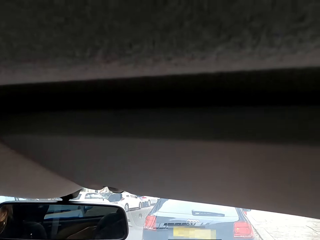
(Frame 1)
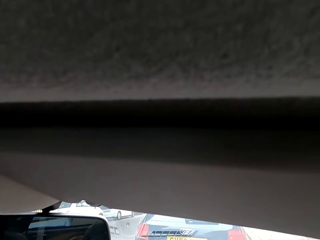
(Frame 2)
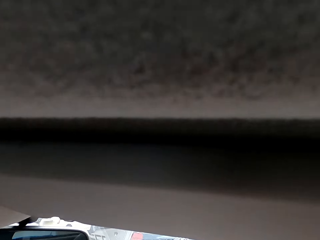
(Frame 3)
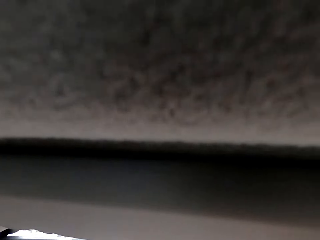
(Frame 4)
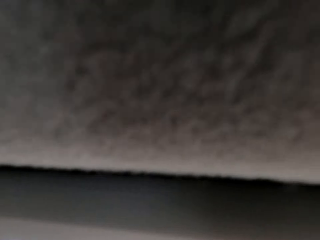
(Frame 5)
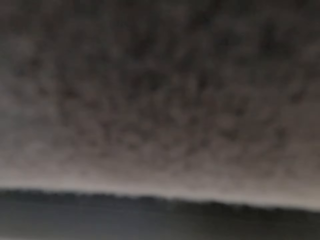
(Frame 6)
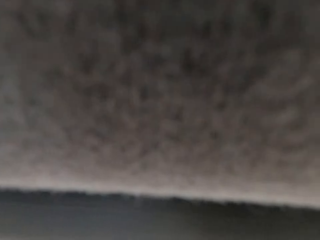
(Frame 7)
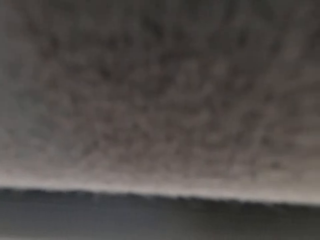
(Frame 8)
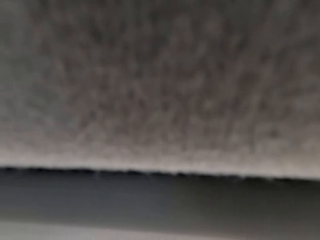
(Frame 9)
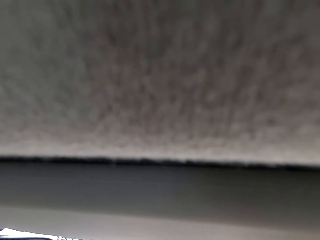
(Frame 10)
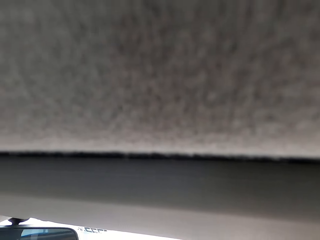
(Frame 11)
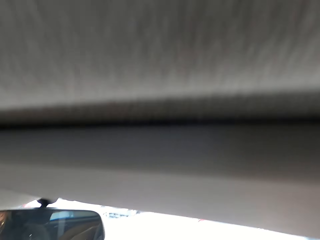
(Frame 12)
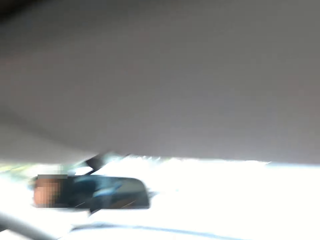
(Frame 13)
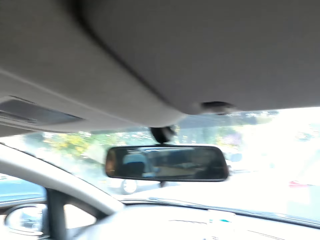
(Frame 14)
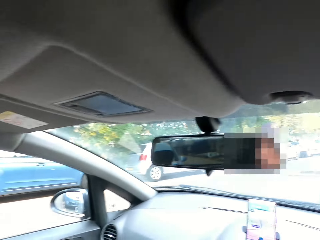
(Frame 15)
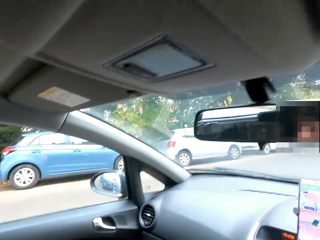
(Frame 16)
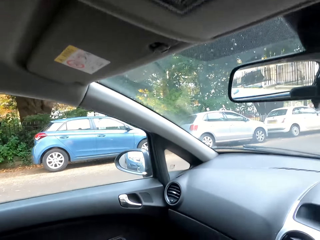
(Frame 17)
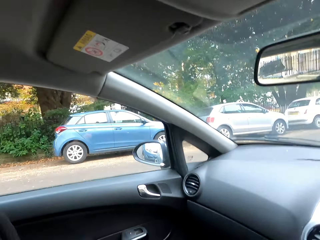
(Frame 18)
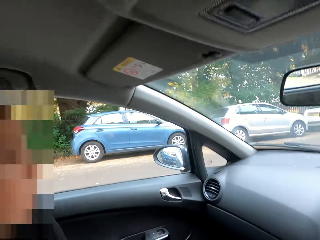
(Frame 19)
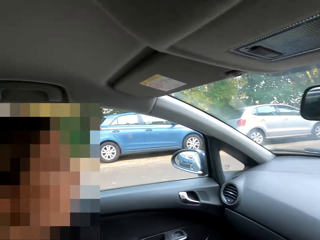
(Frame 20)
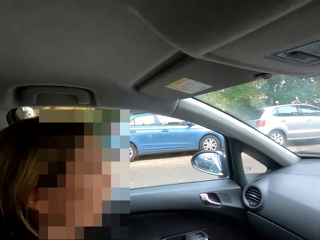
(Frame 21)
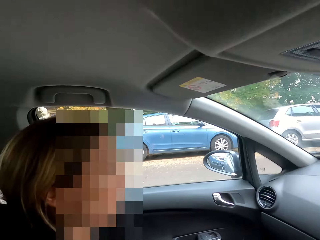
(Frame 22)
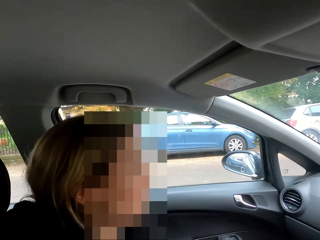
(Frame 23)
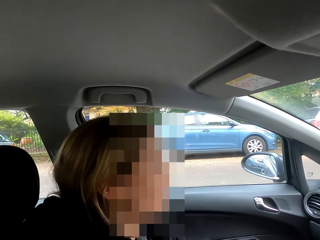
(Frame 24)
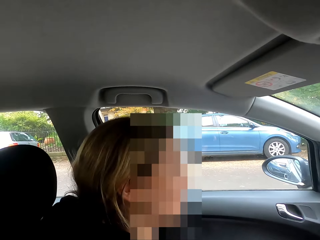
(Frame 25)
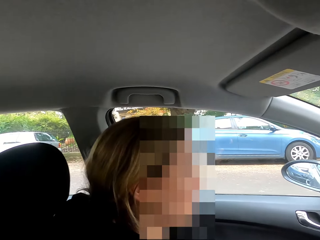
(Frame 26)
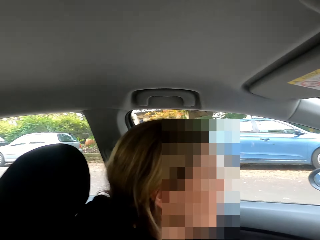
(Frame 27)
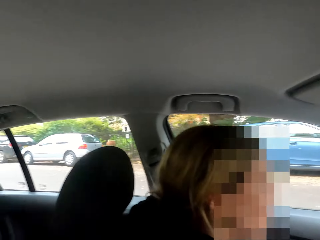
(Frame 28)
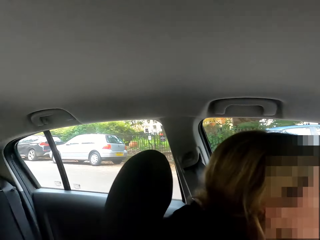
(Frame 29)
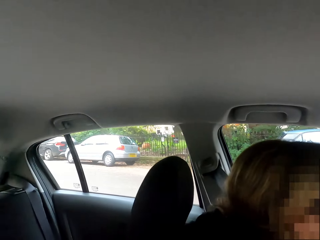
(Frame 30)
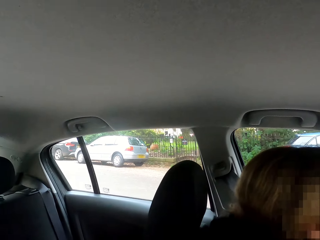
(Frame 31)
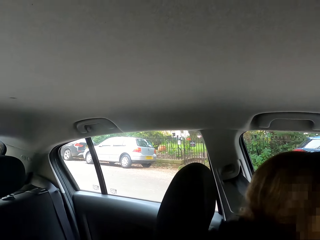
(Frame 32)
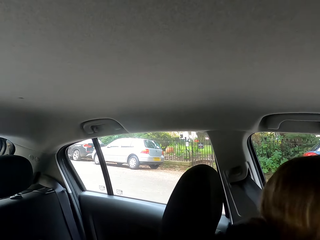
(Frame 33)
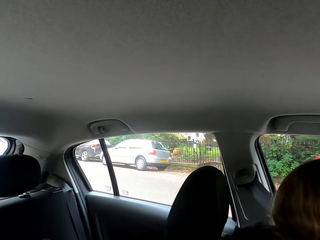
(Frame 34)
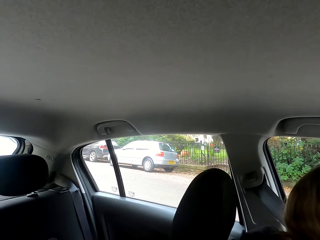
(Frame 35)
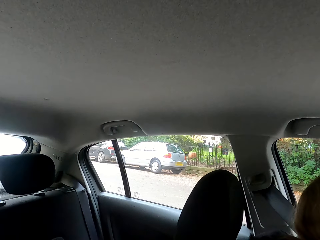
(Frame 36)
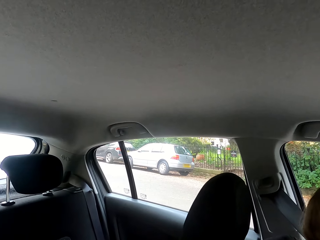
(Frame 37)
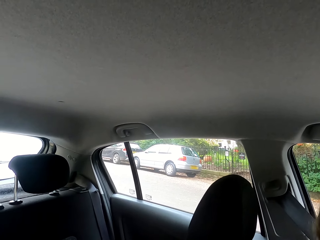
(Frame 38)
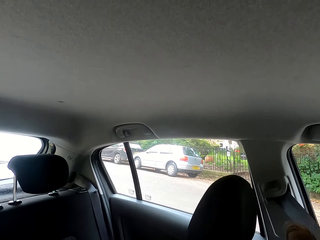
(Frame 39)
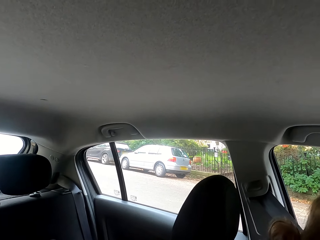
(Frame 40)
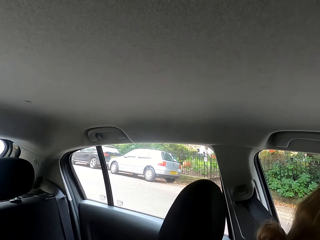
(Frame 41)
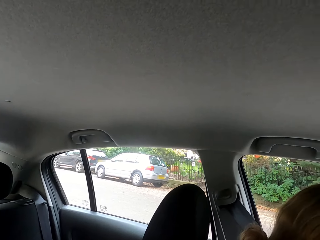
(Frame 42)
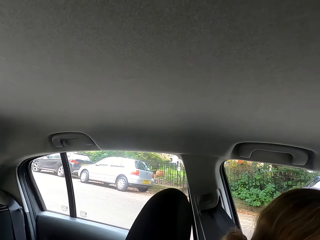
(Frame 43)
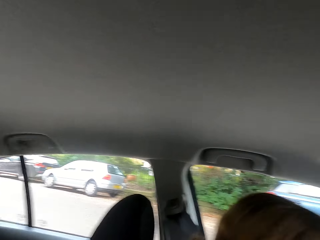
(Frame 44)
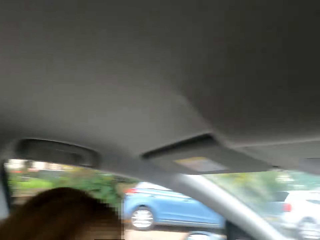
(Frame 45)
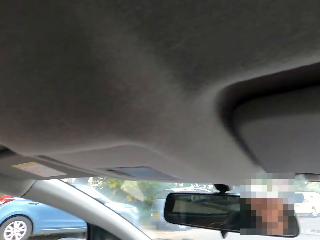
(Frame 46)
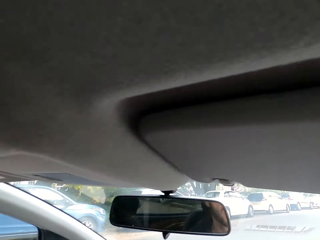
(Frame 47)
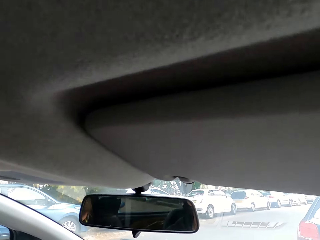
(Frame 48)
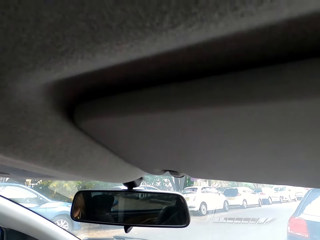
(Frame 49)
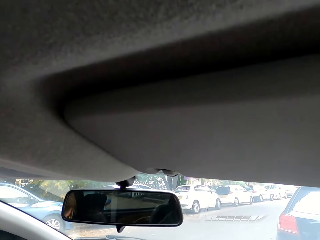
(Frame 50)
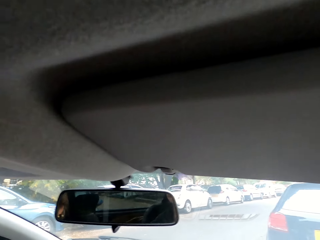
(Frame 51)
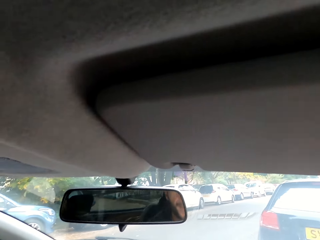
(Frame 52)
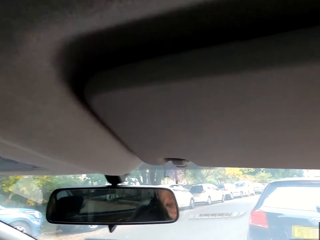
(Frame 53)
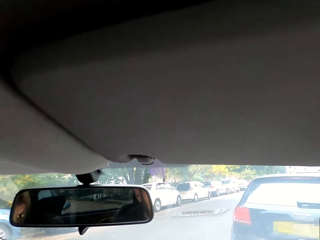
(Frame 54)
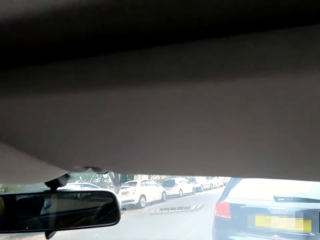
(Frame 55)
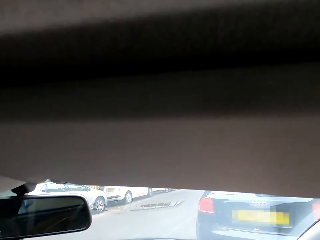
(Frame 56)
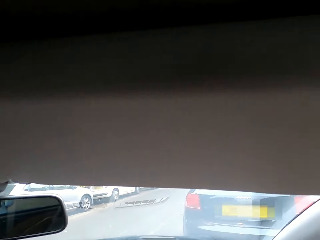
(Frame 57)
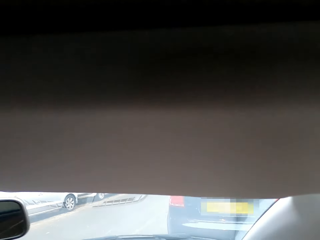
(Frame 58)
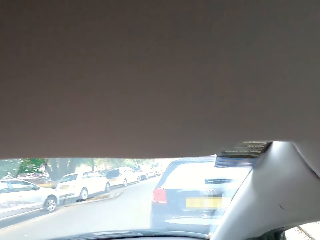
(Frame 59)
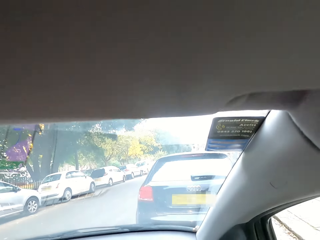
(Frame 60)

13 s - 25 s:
The camera wearer looks up. They reverse a car on the parking lot. They look around.

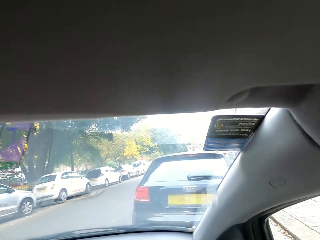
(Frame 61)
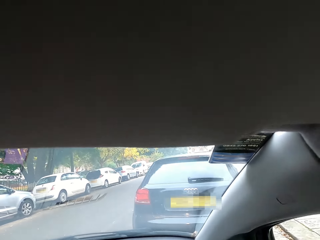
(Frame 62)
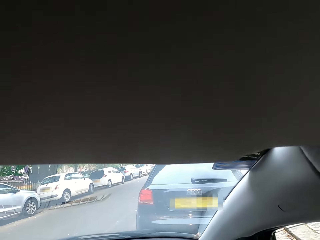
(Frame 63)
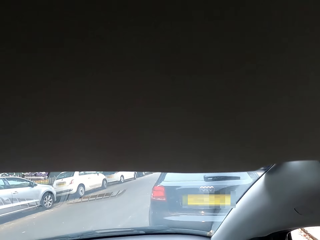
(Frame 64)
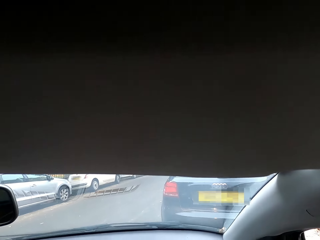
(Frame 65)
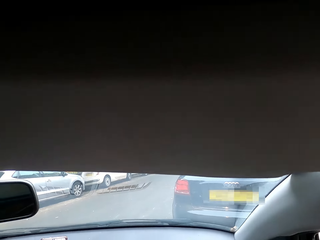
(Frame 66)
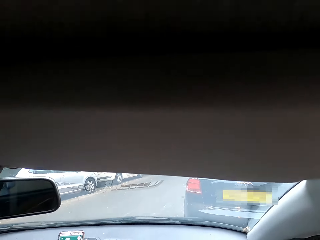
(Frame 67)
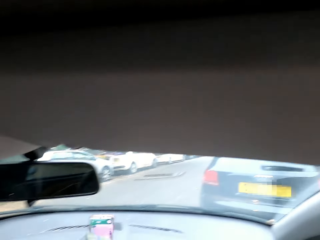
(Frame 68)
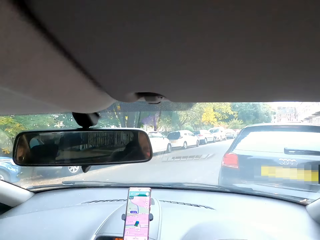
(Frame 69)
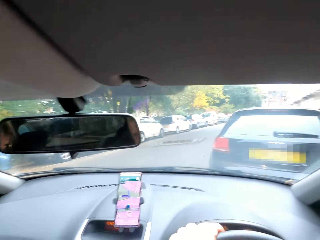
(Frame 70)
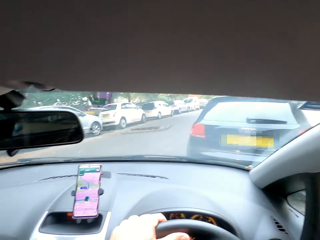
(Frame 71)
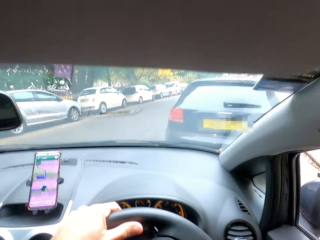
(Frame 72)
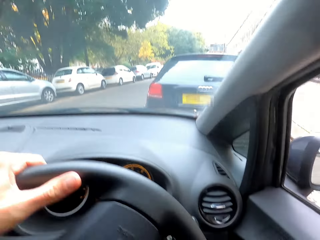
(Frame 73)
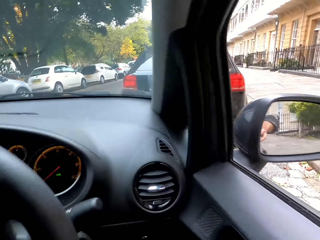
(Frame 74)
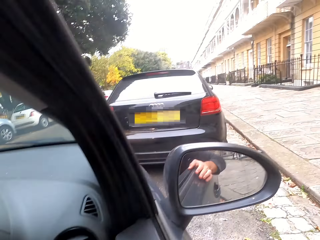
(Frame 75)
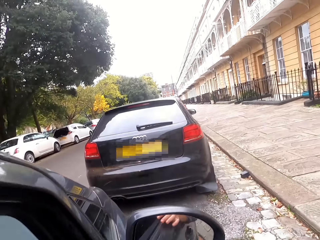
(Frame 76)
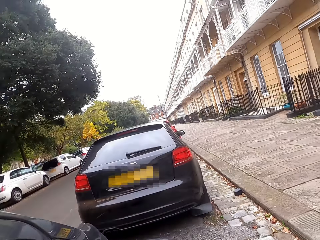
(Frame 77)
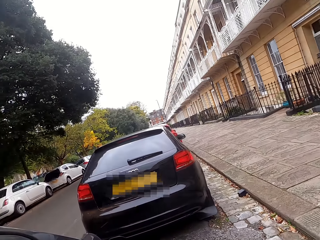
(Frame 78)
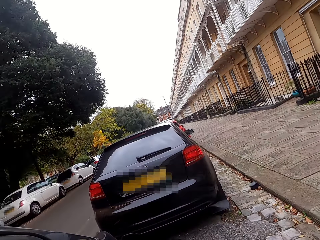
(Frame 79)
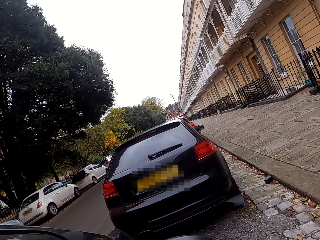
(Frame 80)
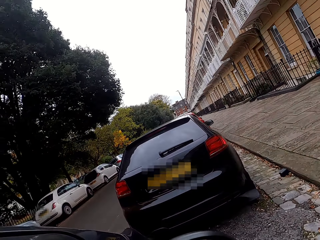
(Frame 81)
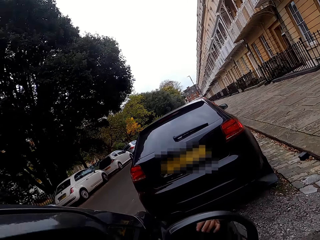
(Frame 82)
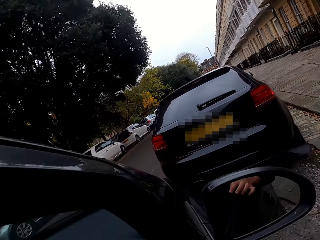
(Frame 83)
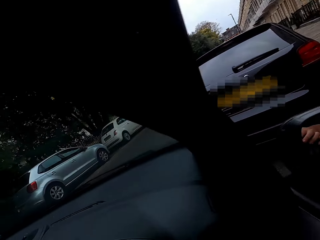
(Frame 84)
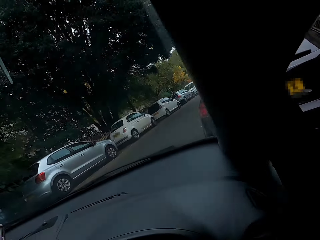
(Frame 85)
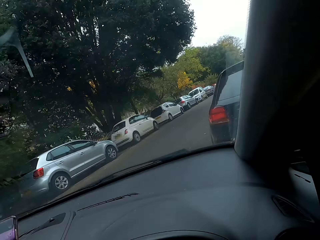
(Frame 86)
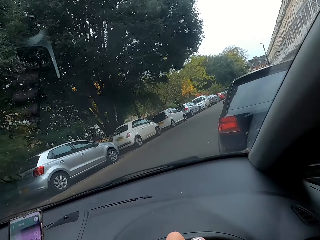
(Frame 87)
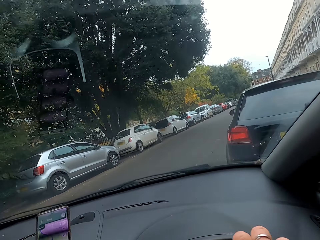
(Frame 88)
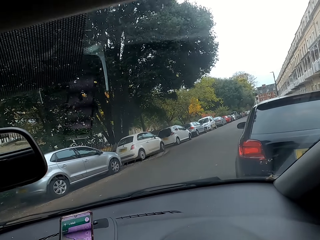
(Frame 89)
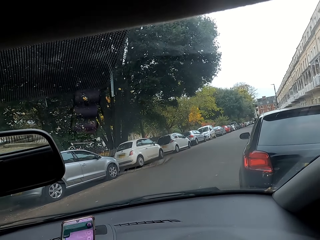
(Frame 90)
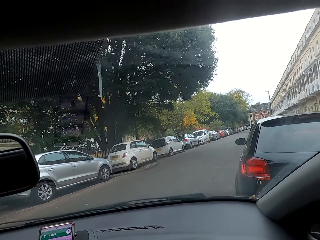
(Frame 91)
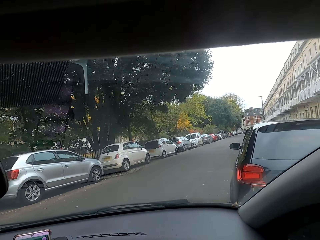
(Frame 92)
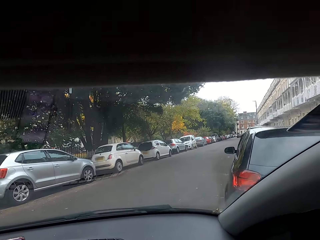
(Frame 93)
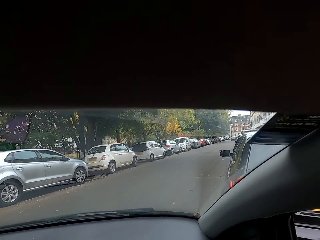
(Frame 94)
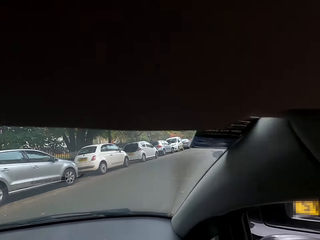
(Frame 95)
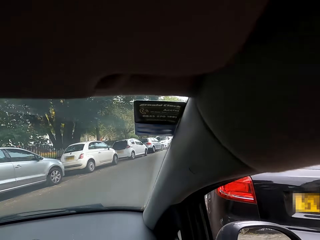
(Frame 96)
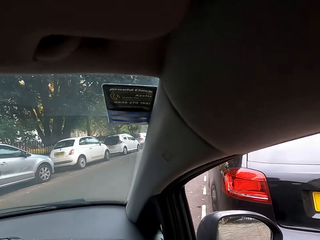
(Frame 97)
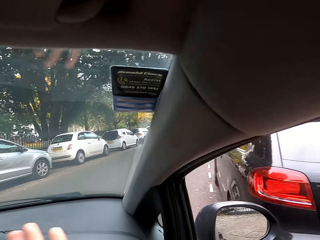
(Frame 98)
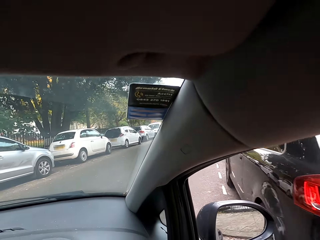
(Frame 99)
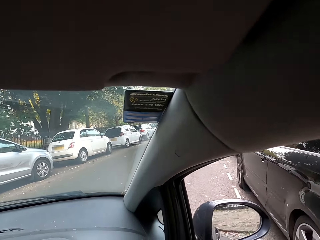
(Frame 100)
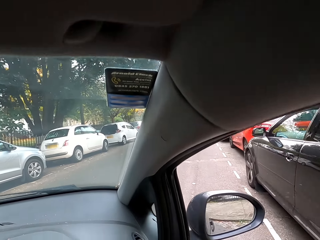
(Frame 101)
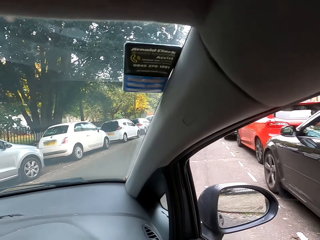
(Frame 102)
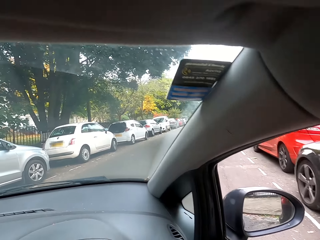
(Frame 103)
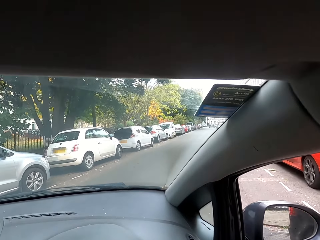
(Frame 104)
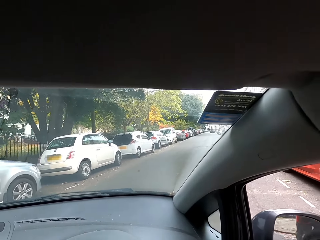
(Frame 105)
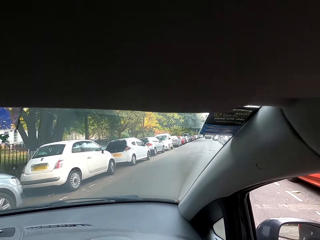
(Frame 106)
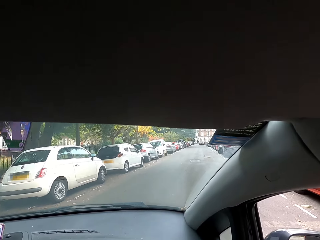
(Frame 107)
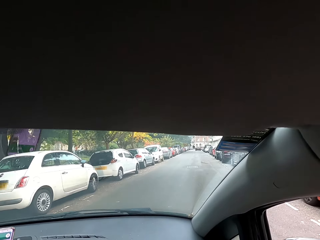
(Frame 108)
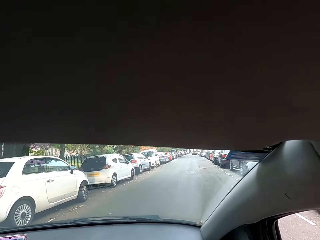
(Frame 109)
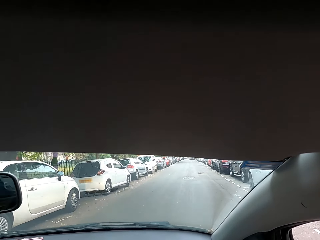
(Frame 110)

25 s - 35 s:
The camera wearer places his right hand on the driver's door. He drives the car.
